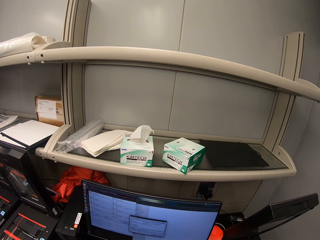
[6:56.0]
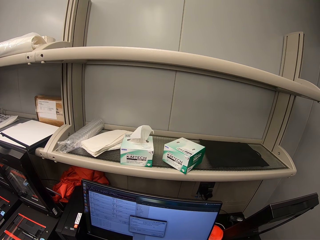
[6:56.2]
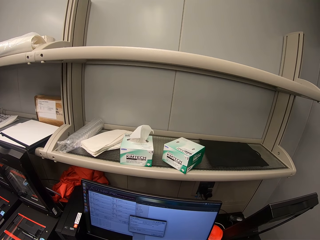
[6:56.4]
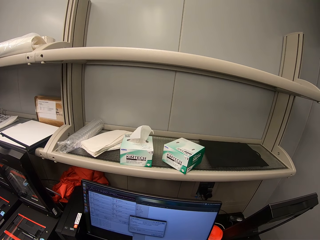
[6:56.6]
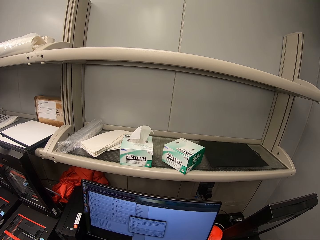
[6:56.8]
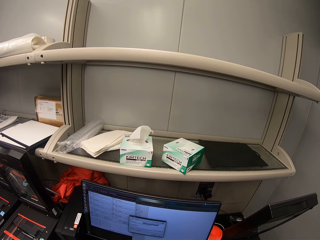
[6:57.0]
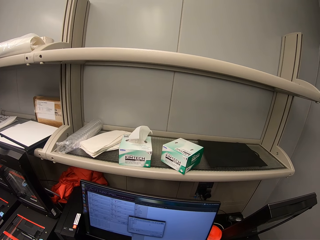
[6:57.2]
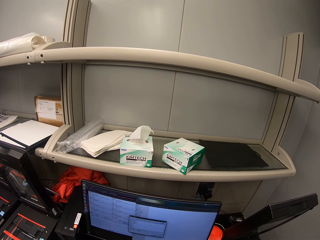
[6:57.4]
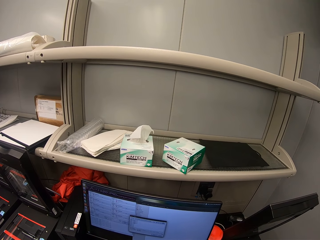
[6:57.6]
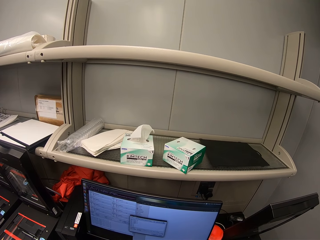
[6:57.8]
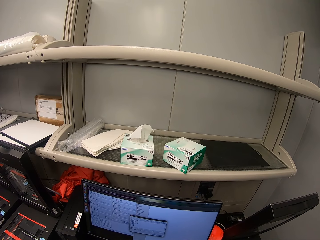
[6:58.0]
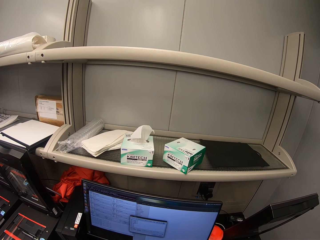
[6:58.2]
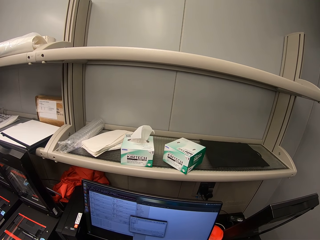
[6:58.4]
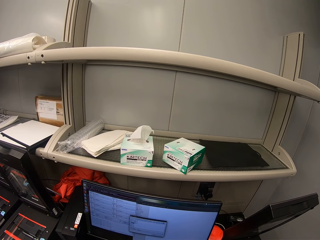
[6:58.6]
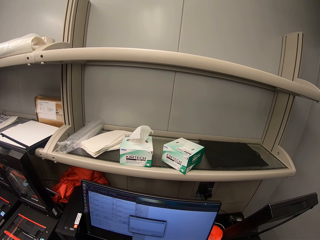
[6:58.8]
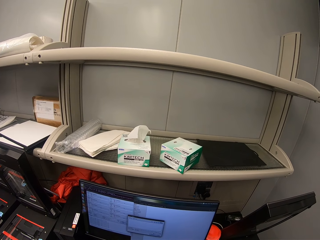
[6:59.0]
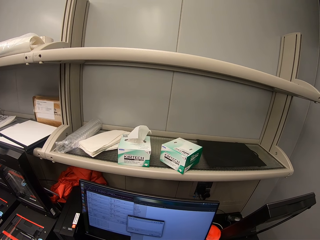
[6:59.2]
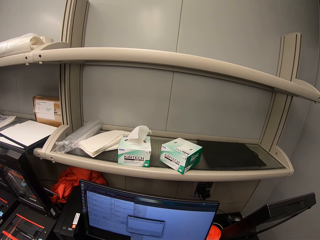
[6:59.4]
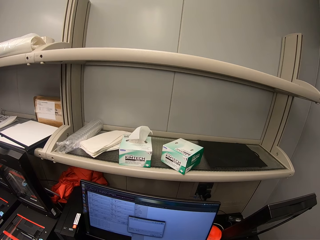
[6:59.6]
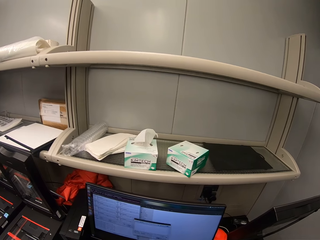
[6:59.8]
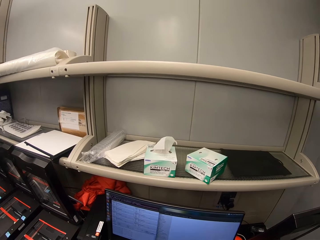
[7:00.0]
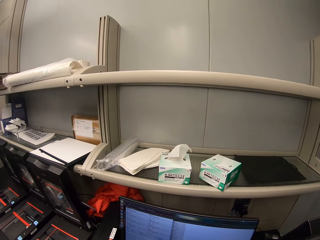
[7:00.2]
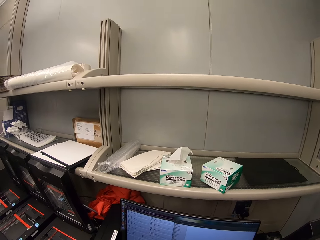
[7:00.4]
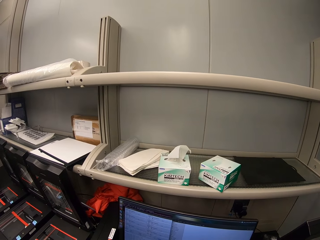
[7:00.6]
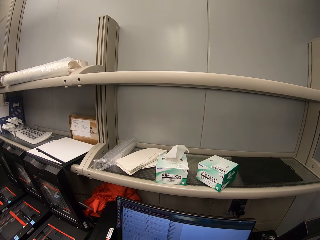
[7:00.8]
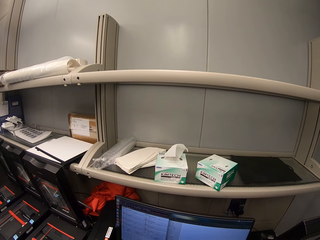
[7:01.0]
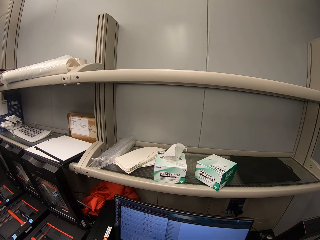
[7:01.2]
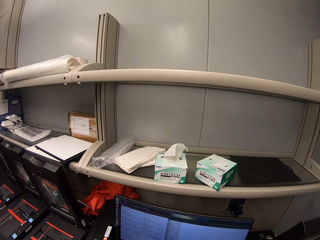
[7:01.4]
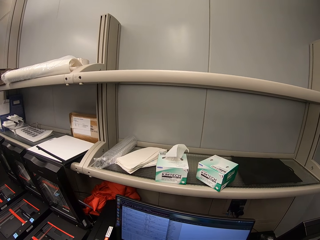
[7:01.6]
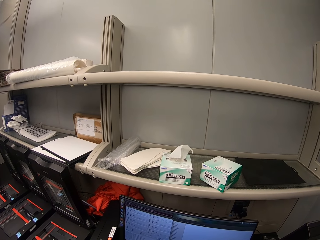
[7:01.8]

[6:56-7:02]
The camera wearer stares at a computer. They look around.

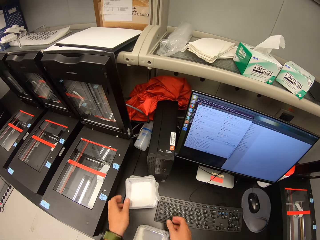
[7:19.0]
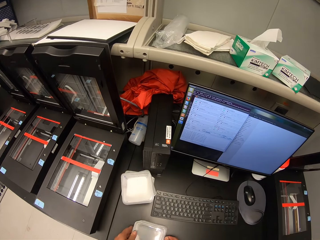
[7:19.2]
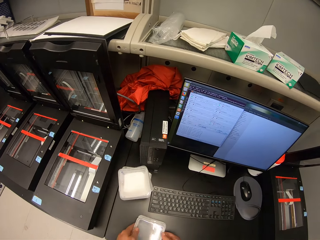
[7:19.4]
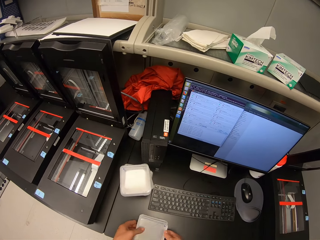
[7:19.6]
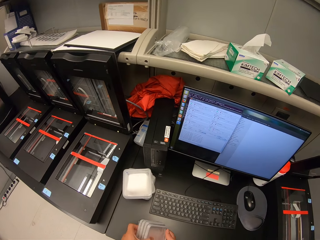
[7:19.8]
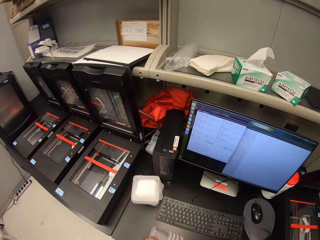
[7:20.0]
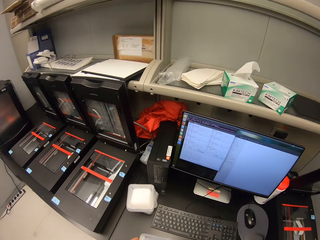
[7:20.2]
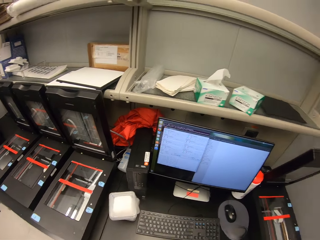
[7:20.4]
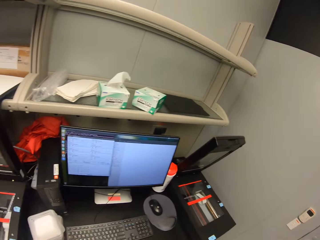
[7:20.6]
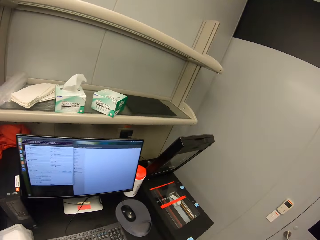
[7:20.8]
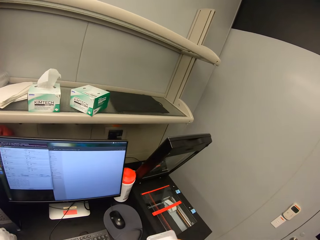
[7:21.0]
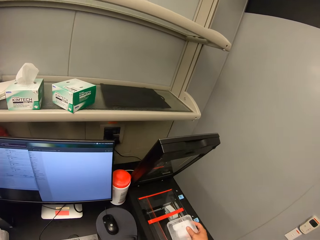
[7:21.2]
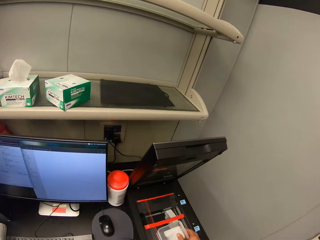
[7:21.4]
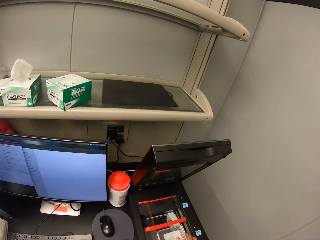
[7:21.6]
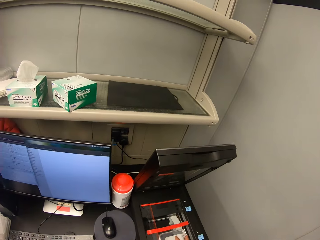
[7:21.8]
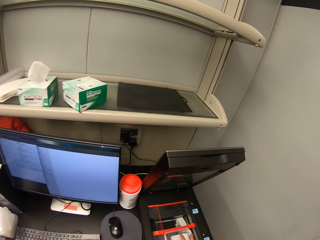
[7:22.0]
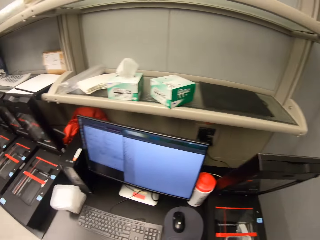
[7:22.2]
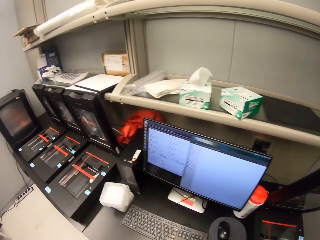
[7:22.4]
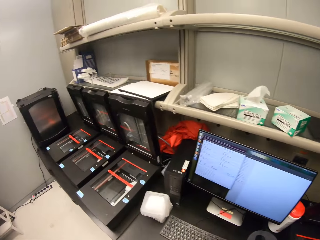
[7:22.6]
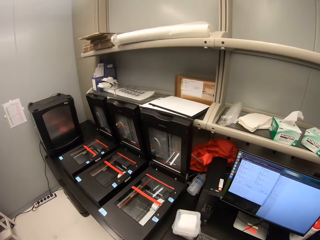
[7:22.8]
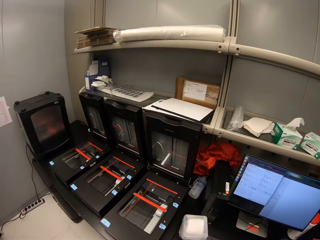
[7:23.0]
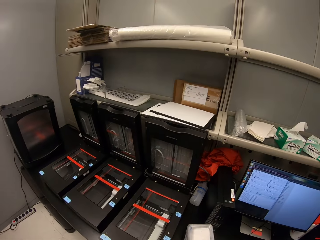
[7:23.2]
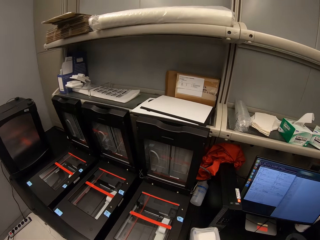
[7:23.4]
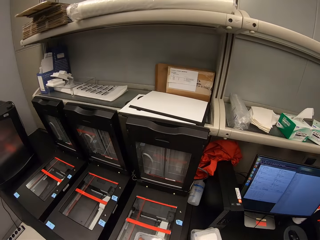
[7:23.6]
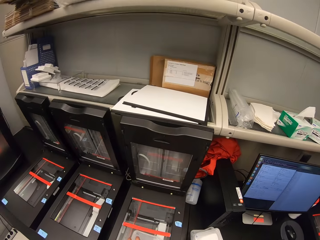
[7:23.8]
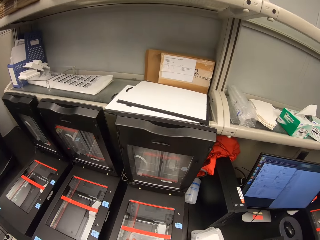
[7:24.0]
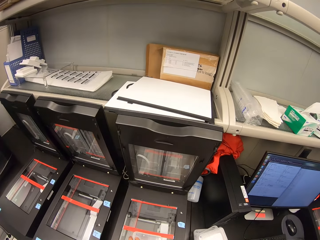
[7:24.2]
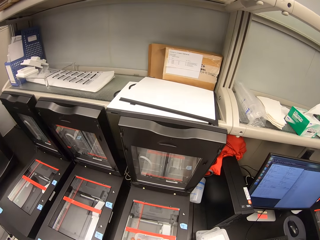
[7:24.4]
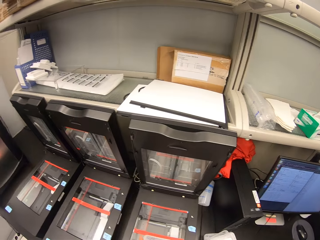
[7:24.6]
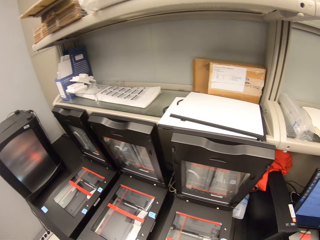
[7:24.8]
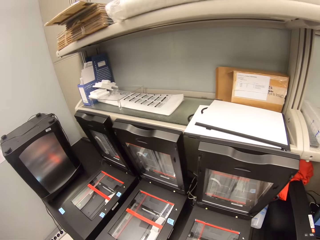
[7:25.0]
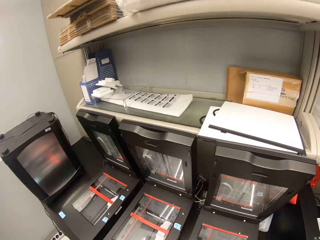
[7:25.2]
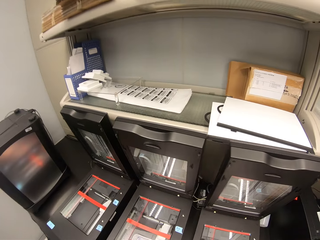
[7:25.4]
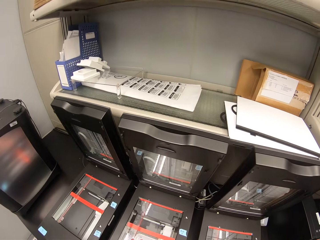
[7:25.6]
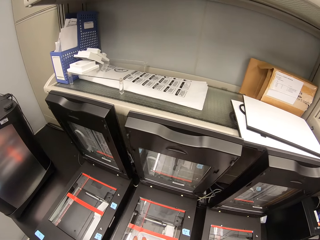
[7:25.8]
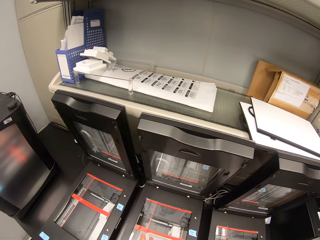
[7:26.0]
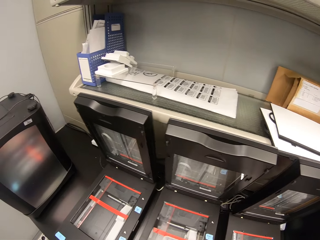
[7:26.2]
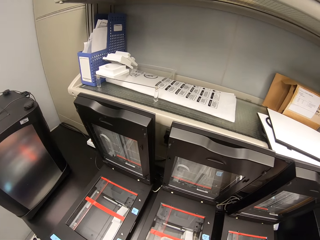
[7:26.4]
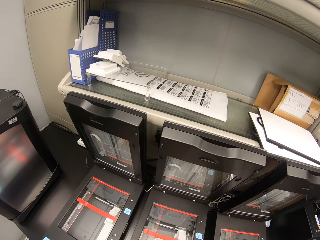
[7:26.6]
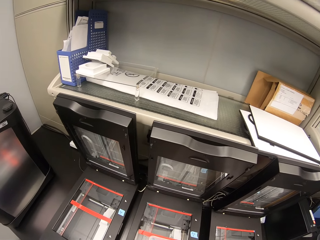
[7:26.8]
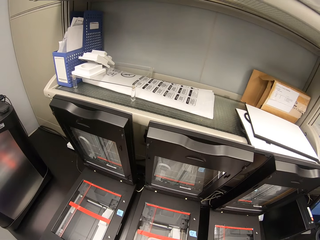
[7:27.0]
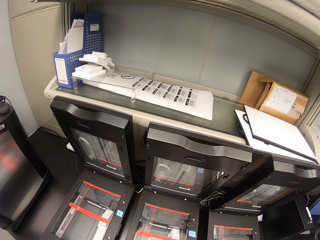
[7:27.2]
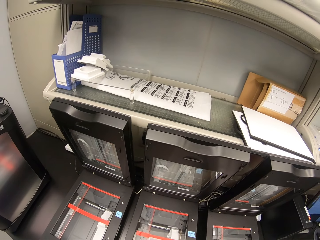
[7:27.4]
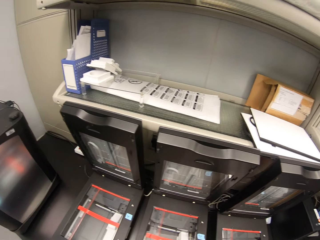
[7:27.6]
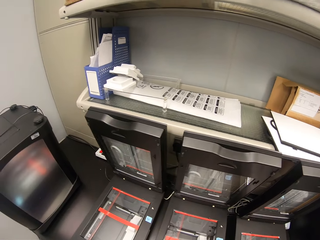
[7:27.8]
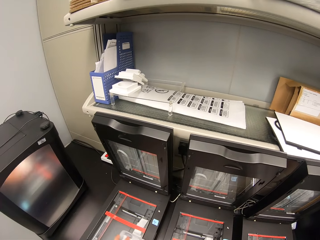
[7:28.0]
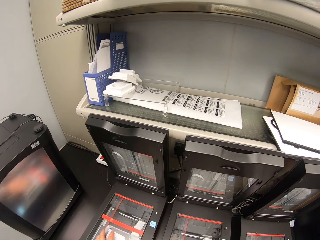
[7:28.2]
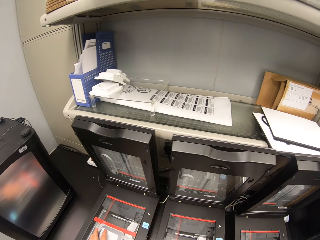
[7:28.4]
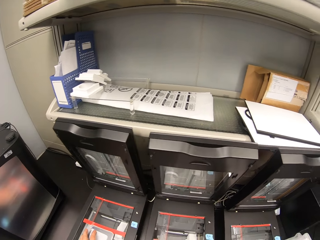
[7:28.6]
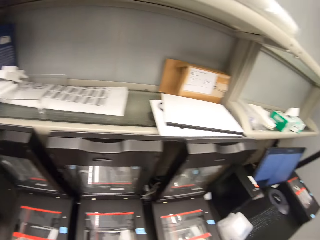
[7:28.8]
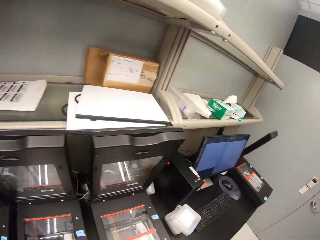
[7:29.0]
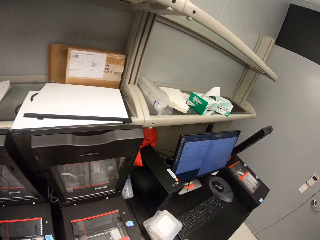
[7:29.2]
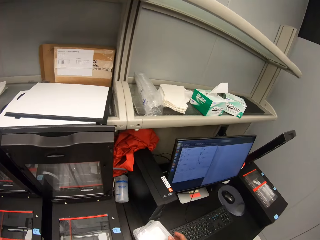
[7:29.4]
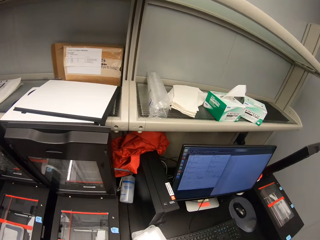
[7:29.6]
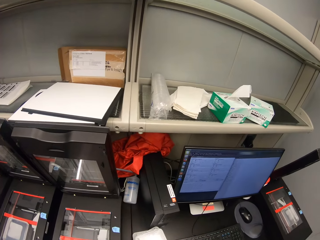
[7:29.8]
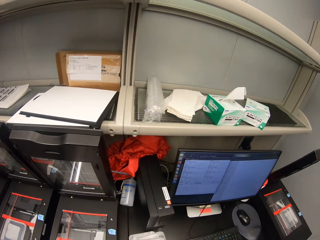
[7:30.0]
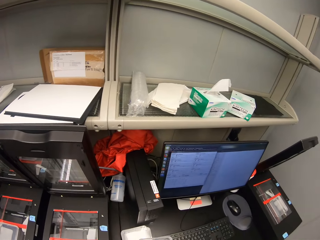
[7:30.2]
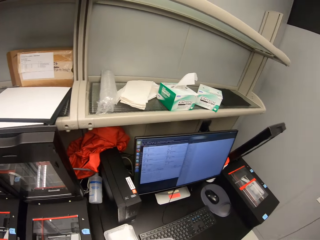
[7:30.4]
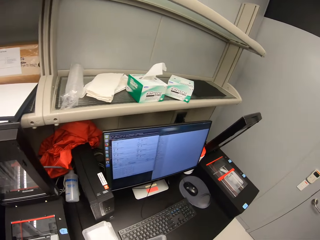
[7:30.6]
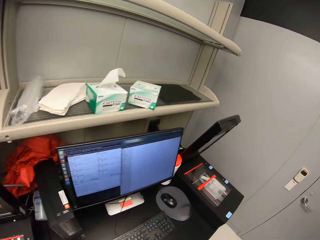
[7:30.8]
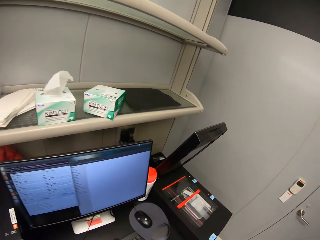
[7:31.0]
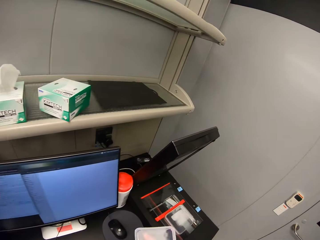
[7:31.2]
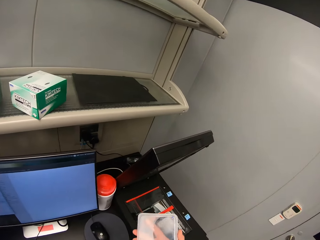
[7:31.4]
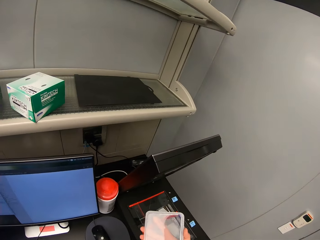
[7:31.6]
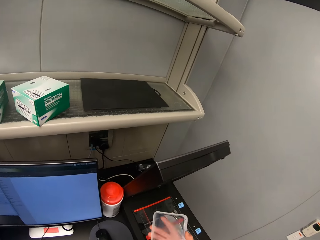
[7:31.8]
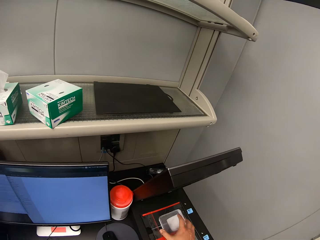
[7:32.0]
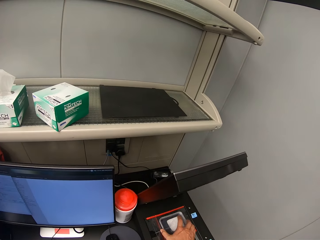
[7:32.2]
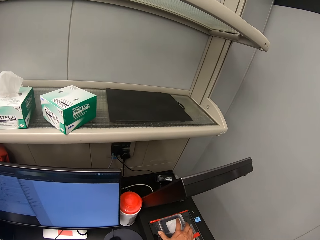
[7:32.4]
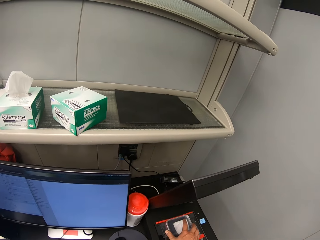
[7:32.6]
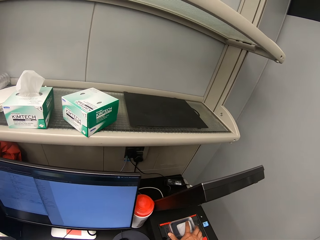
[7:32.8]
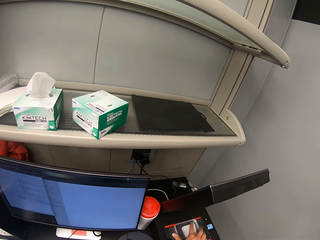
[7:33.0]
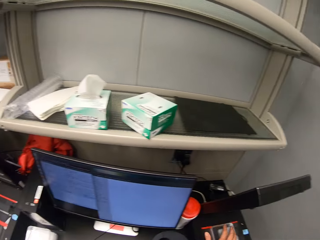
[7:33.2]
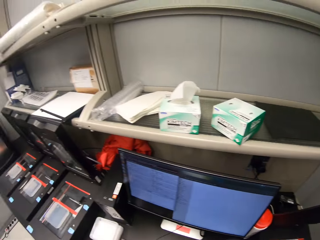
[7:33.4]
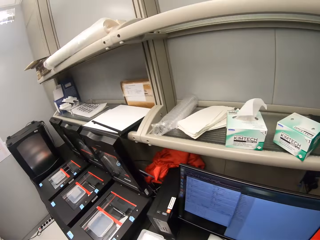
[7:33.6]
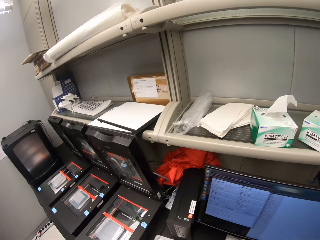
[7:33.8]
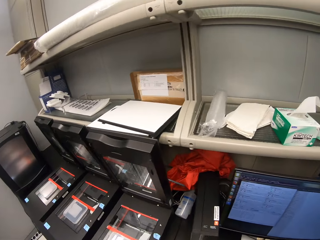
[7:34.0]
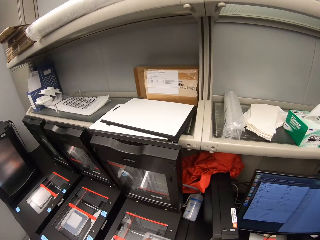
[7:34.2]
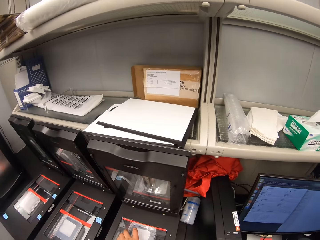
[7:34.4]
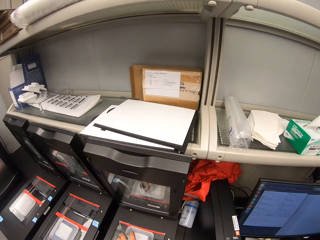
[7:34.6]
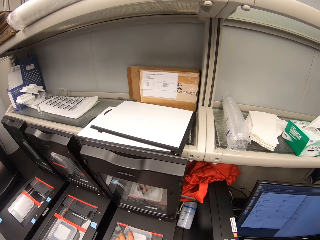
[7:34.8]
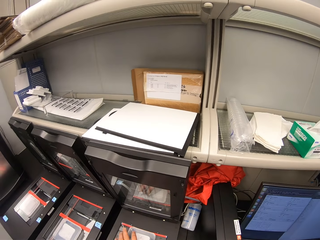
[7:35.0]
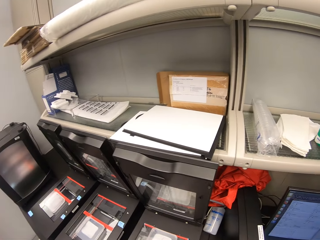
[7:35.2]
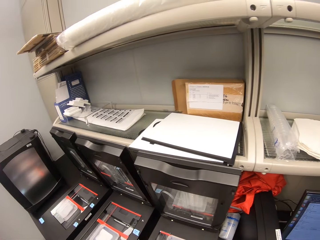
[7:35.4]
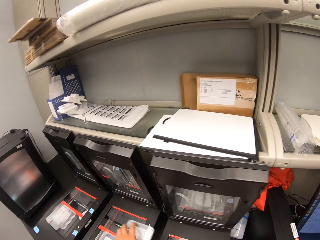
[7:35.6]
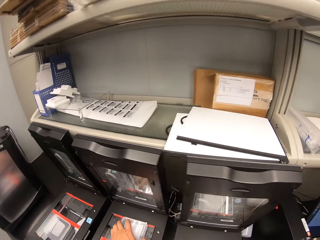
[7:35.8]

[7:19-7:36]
The camera wearer looks around. They drop something. They place the plastic packaging on the scan machines. They walk around. They drop something. They look around.
